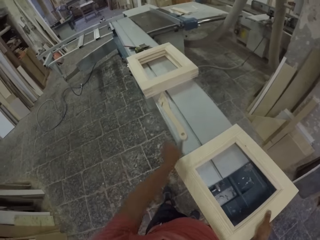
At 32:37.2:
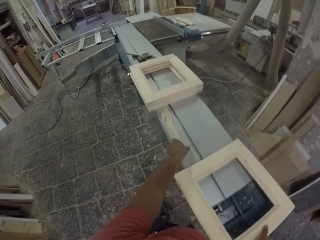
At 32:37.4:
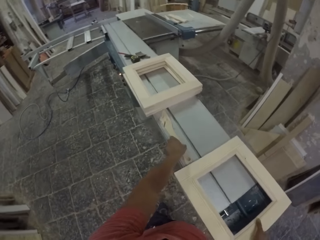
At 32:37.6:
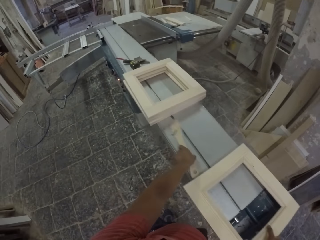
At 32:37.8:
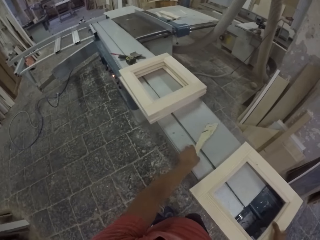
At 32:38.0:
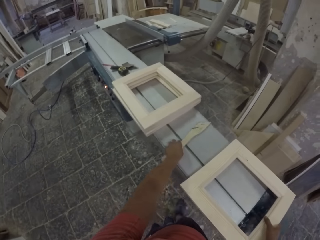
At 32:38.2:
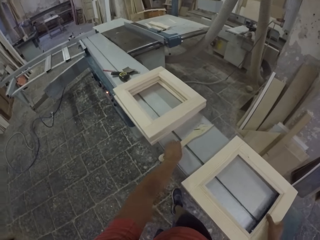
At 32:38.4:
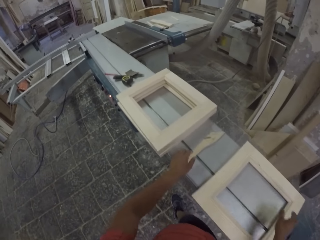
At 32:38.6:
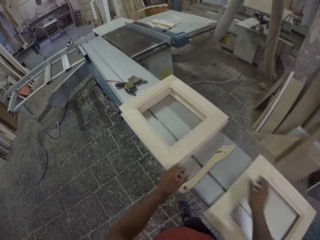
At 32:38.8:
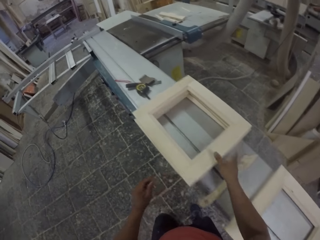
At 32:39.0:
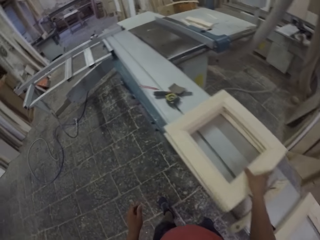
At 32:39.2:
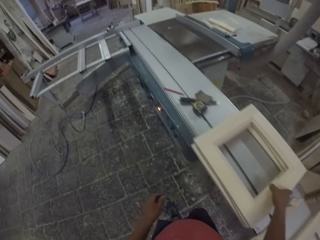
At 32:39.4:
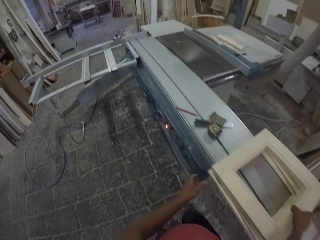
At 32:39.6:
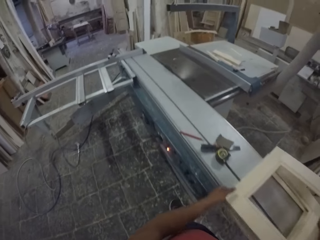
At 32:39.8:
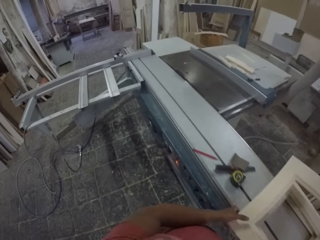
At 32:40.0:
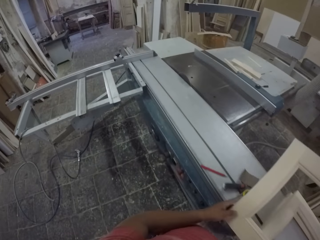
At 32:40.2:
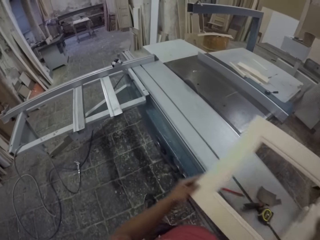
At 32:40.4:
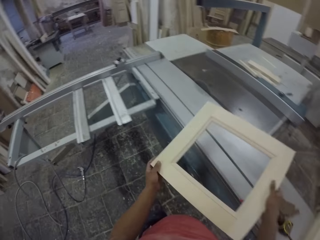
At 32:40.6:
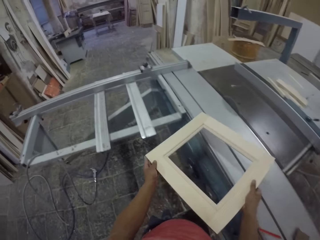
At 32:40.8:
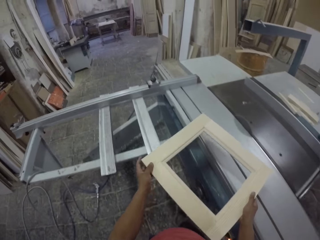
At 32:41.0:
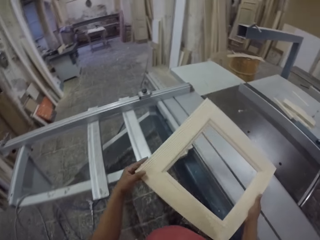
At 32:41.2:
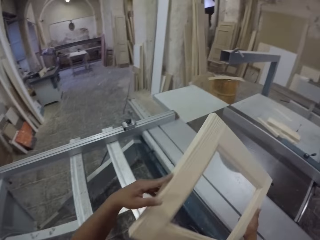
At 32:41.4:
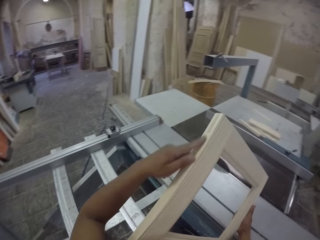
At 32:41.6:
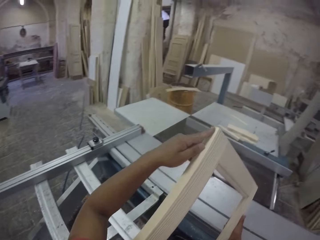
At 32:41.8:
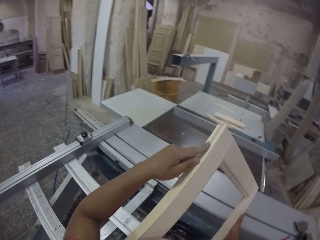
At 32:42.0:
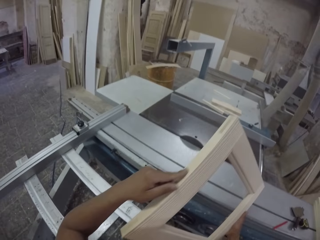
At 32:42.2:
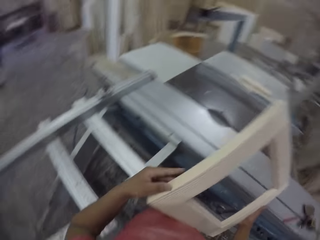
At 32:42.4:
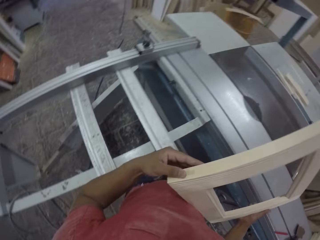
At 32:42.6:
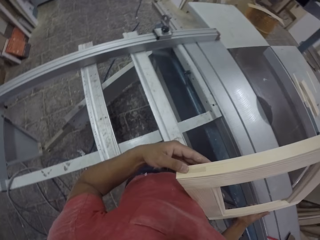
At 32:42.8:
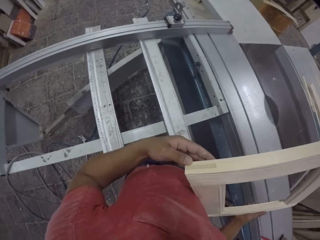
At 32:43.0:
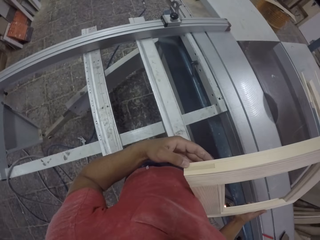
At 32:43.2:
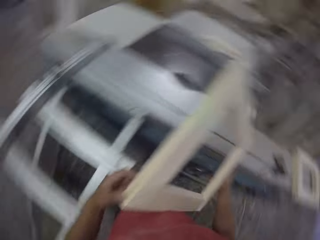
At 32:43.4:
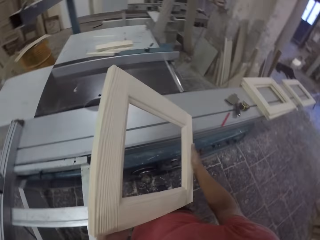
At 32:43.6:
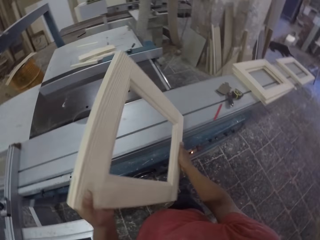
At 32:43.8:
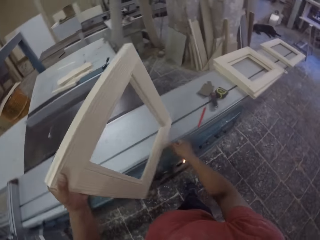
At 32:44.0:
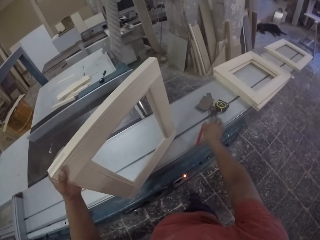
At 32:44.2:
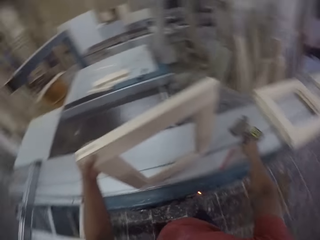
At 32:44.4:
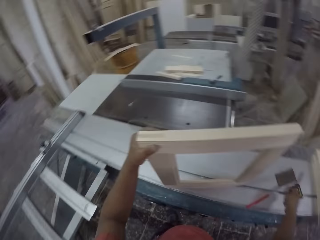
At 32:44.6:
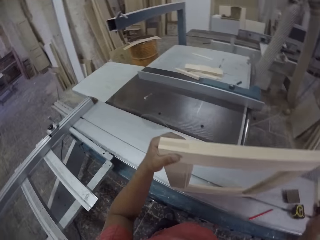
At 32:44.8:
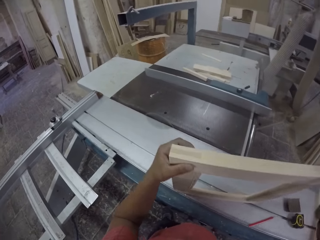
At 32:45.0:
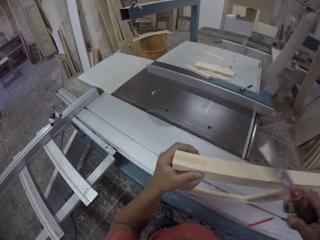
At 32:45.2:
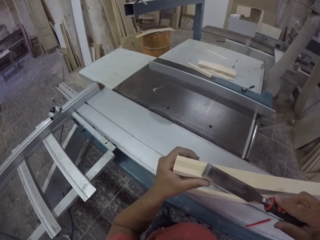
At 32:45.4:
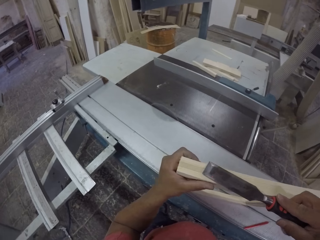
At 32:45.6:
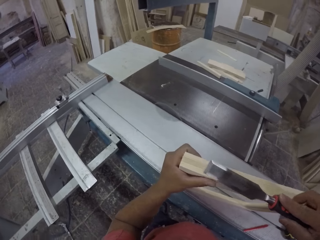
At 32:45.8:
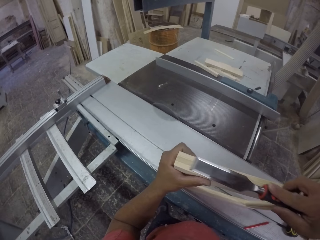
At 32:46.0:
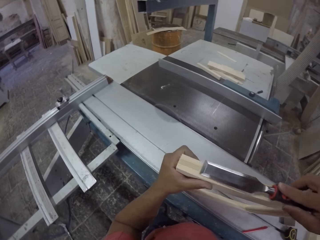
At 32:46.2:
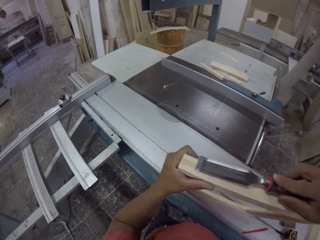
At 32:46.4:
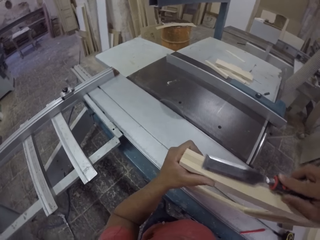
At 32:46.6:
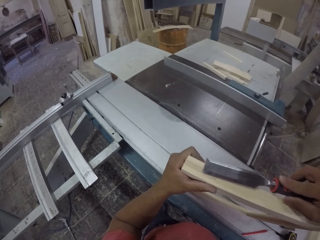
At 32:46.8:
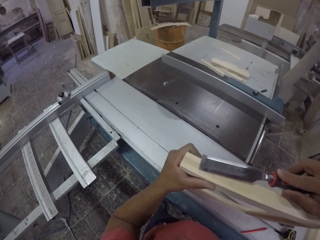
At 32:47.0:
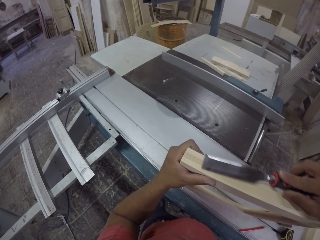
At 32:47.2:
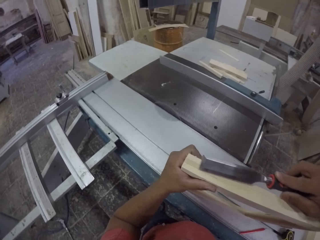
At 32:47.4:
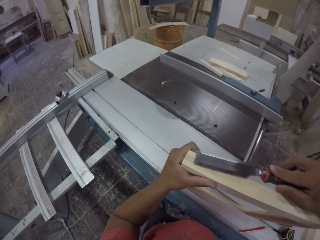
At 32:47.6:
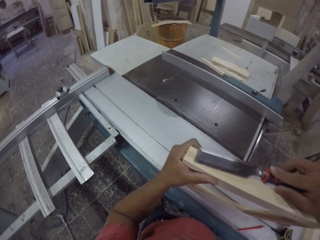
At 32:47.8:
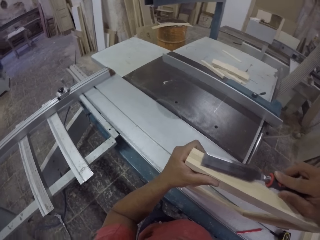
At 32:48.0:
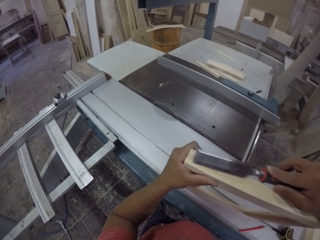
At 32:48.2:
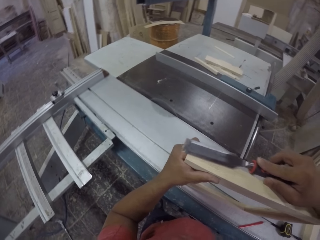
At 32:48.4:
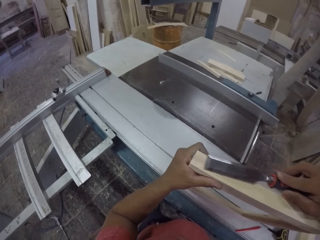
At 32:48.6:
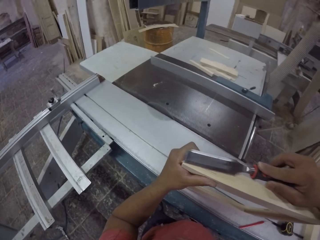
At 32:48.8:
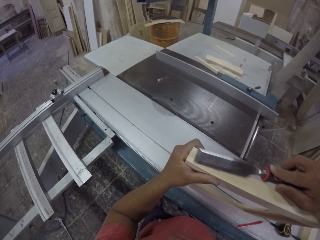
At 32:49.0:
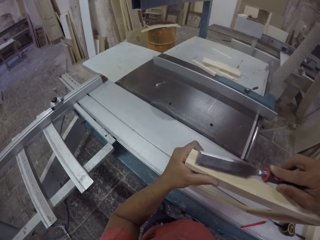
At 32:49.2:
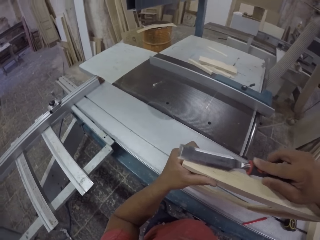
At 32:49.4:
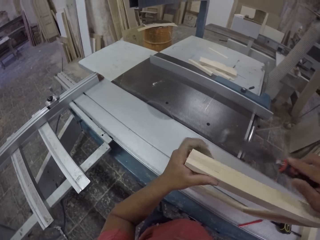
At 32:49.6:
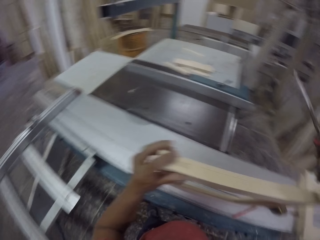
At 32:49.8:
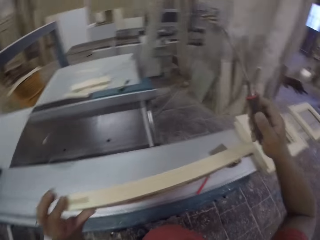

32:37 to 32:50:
The camera wearer places the wood on the wood cutting machine. They move the wood. They pick up a piece of wood. They place the piece of wood on the wood cutting machine. They rub the piece of wood. They pick up a wood scraper. They scrape the piece of wood.

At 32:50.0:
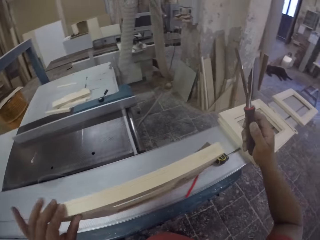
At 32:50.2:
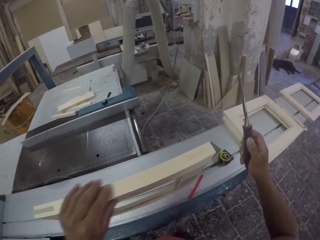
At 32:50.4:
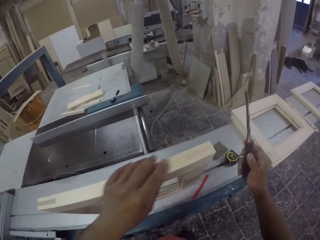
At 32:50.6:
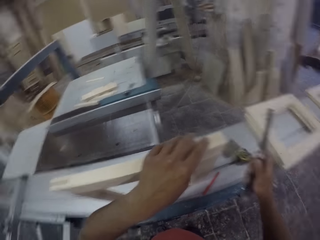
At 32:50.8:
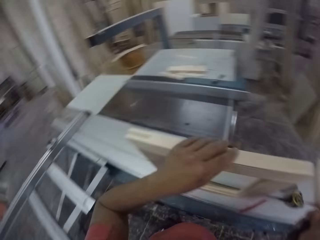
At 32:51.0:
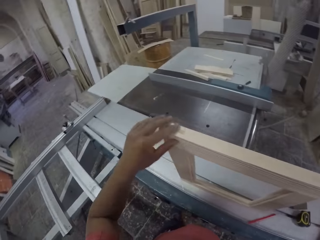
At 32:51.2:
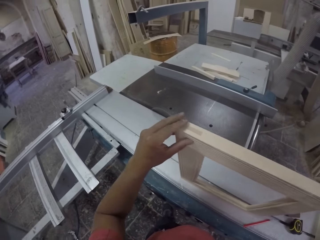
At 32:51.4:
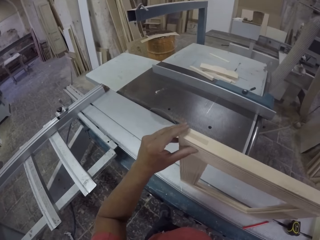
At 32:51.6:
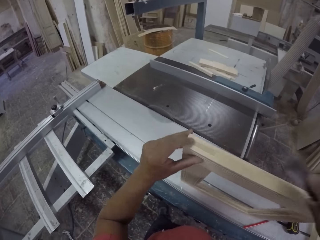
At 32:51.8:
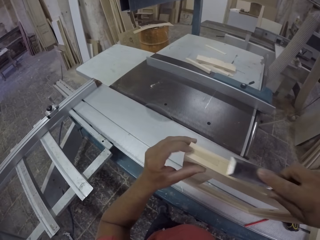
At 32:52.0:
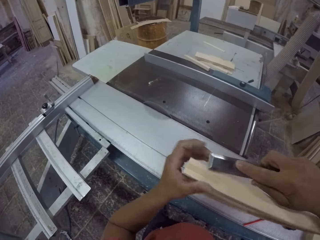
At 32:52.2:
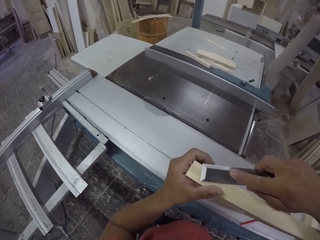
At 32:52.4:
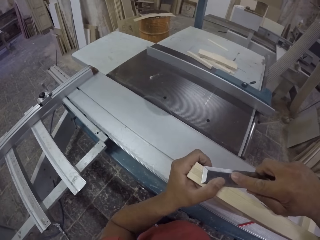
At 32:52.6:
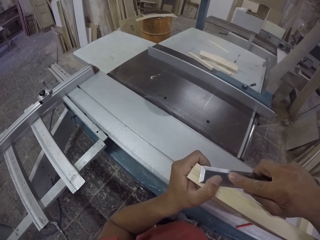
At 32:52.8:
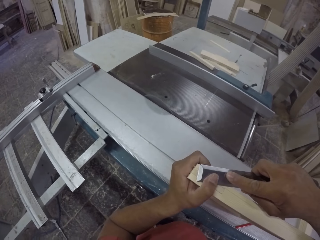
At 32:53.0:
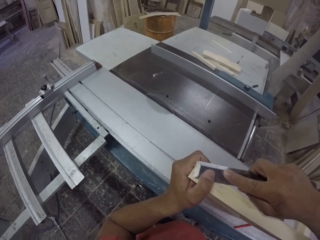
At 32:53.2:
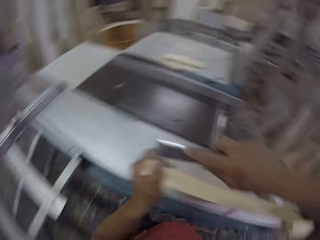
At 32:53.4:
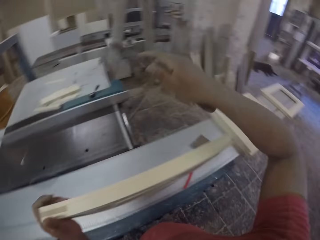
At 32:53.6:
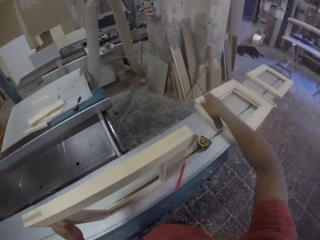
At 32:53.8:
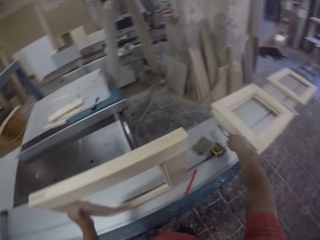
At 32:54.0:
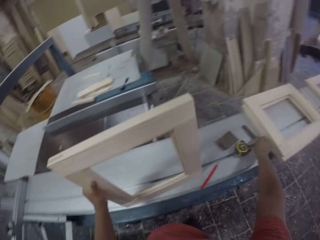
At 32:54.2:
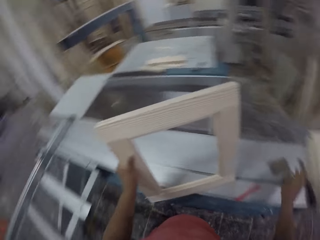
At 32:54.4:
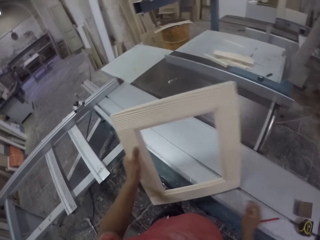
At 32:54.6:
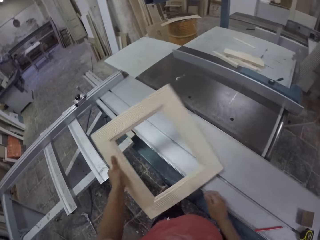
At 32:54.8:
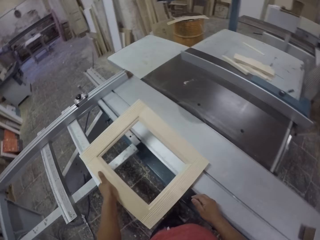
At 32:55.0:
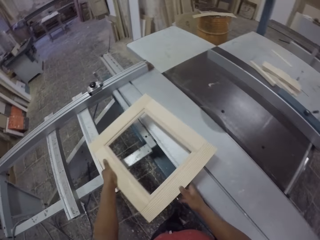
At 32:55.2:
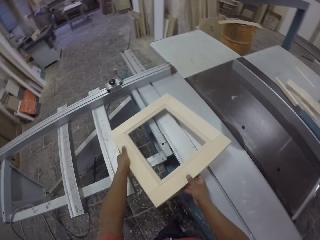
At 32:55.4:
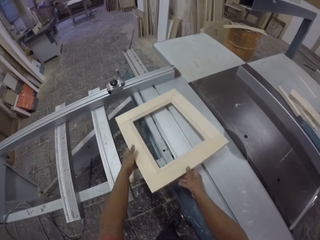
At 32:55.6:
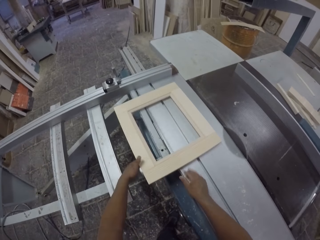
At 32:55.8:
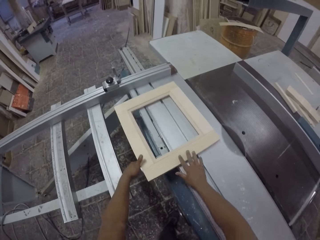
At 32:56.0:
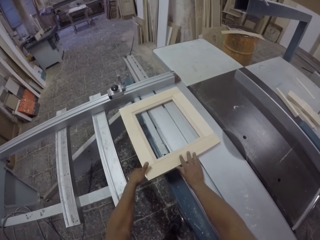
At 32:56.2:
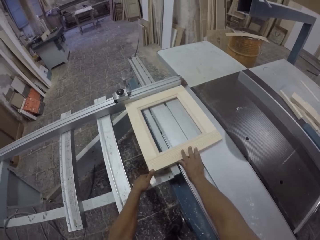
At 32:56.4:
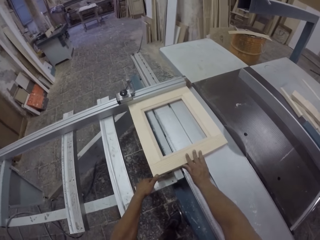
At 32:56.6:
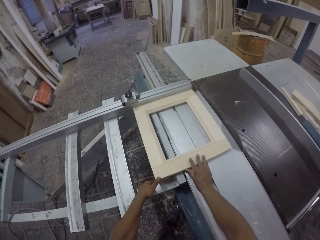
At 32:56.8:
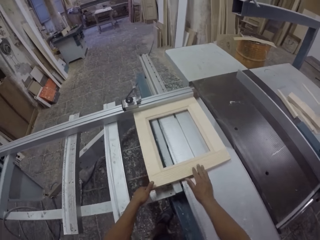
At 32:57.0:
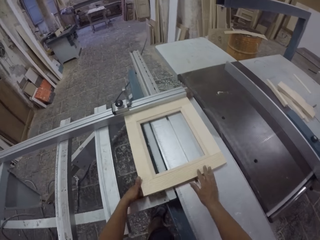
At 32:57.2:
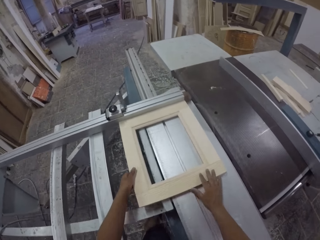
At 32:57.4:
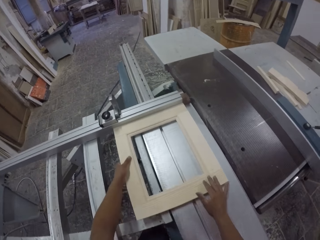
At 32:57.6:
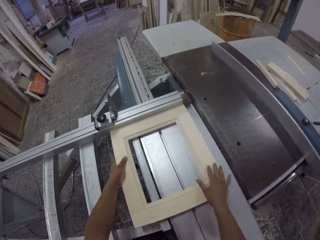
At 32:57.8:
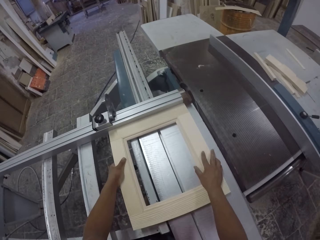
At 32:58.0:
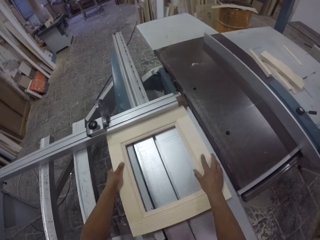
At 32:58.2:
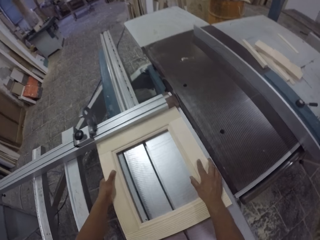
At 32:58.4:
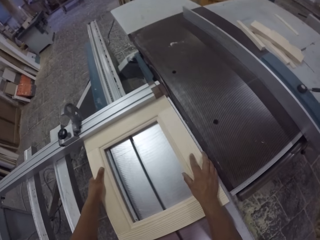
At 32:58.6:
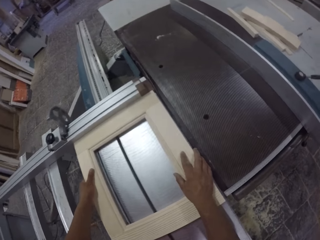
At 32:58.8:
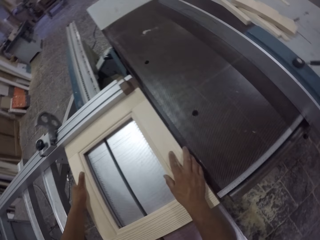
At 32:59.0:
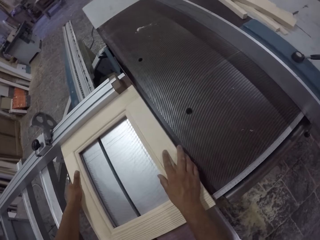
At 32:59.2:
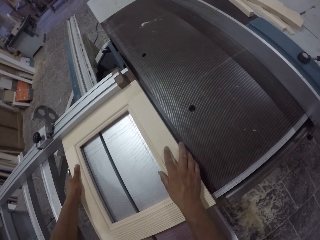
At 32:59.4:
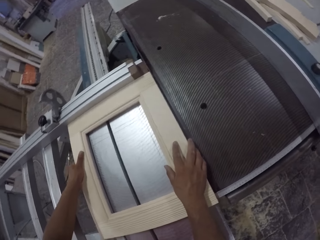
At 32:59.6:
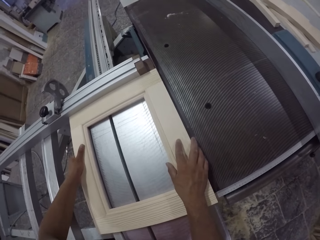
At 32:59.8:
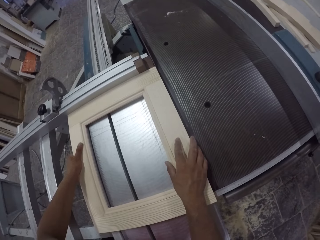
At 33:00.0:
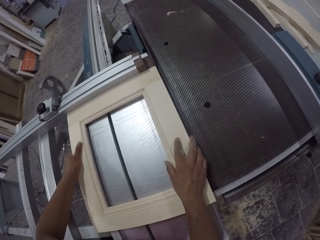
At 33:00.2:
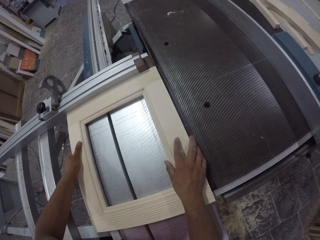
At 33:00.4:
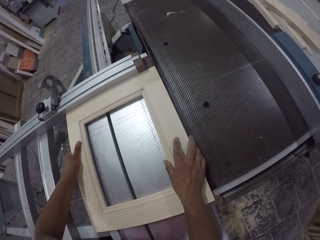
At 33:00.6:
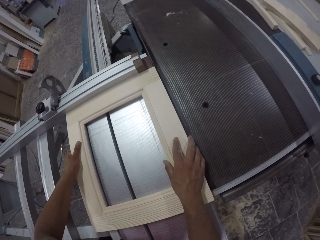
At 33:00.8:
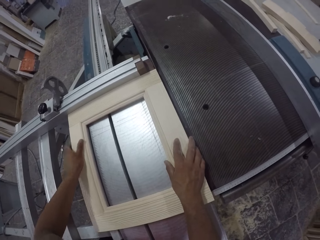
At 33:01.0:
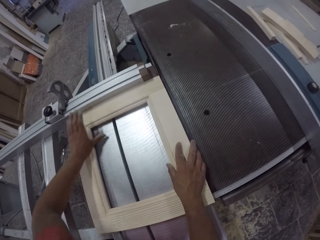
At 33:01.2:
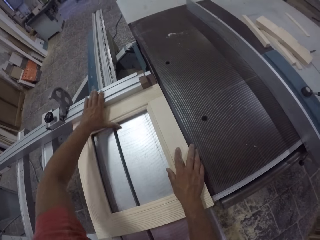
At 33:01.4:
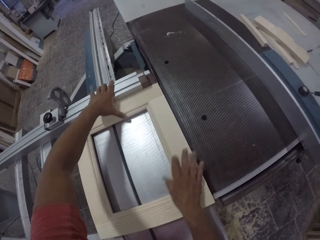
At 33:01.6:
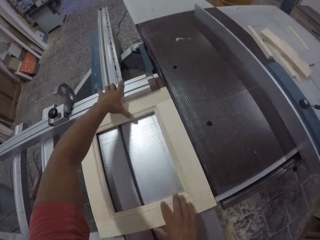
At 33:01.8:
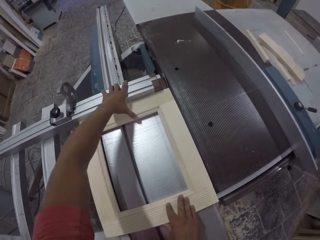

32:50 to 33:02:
The camera wearer rubs the piece of wood. They scrape the piece of wood. They place the wood scraper on the wood cutting machine. They hold the piece of wood. They place the piece of wood on the wood cutting machine. They cut the piece of wood.
